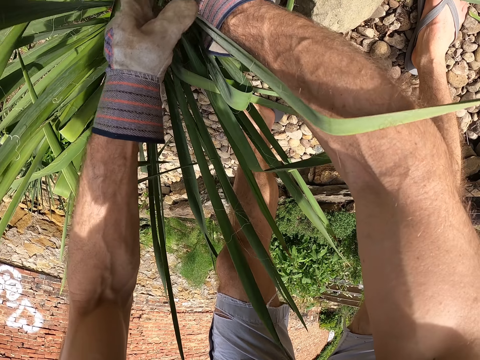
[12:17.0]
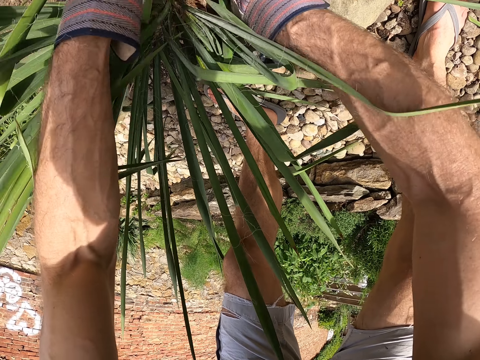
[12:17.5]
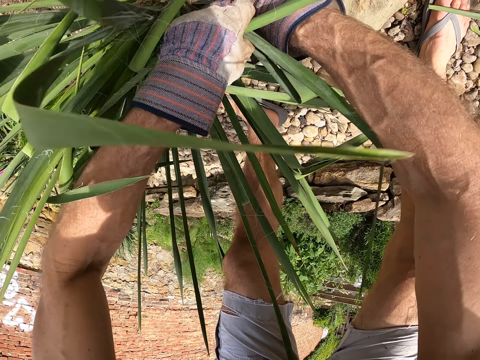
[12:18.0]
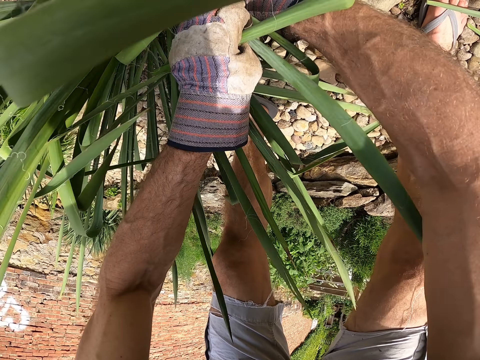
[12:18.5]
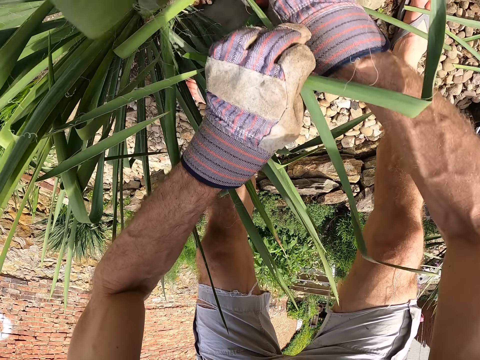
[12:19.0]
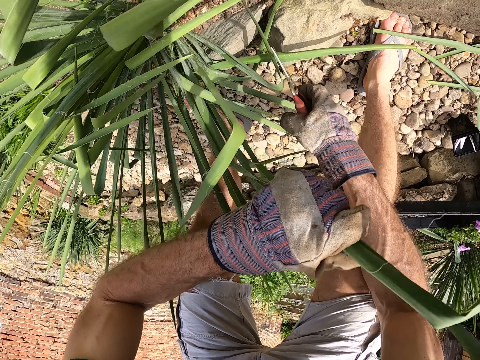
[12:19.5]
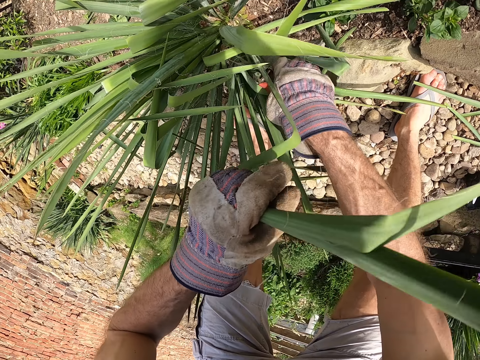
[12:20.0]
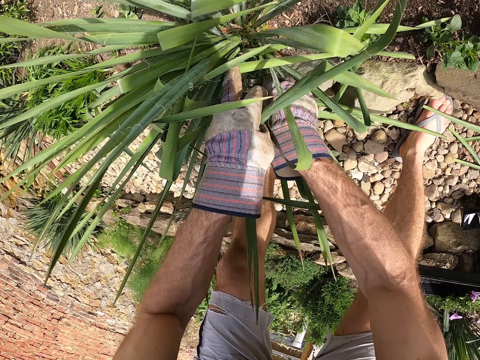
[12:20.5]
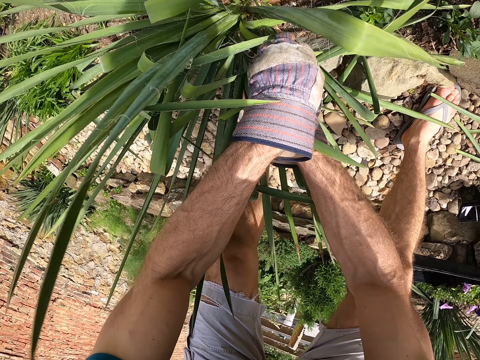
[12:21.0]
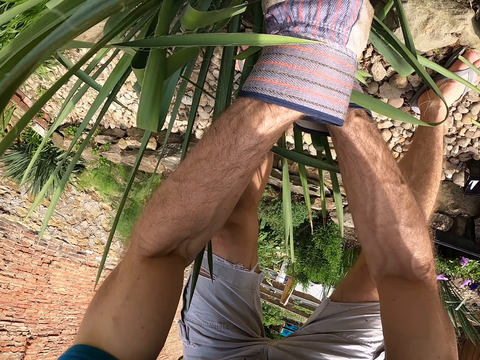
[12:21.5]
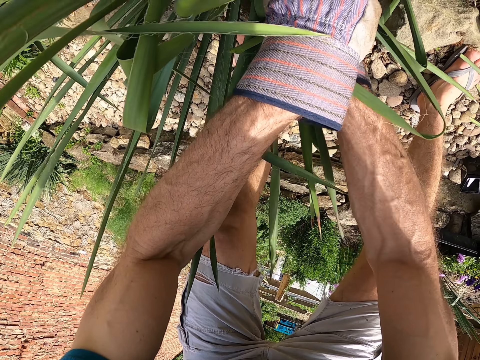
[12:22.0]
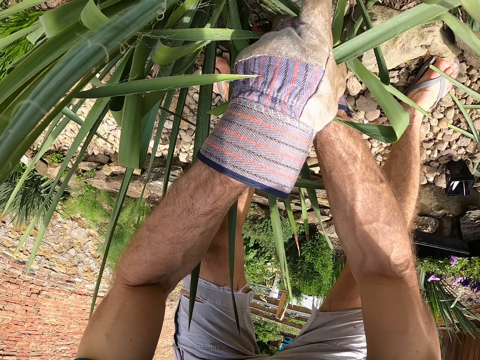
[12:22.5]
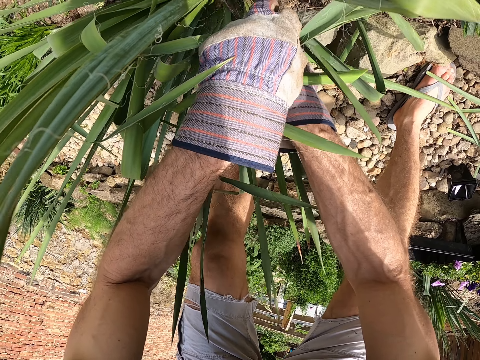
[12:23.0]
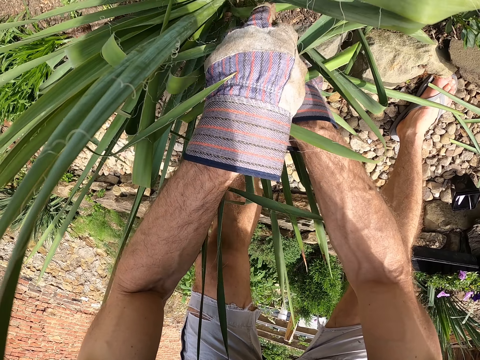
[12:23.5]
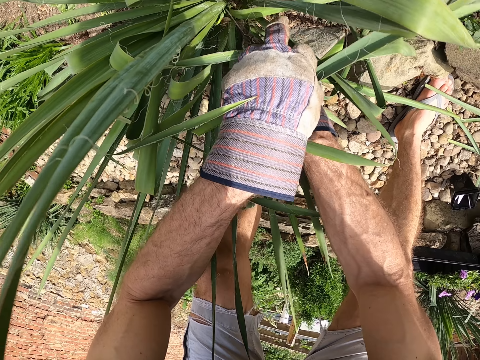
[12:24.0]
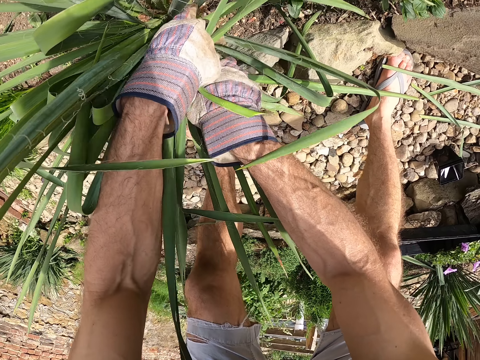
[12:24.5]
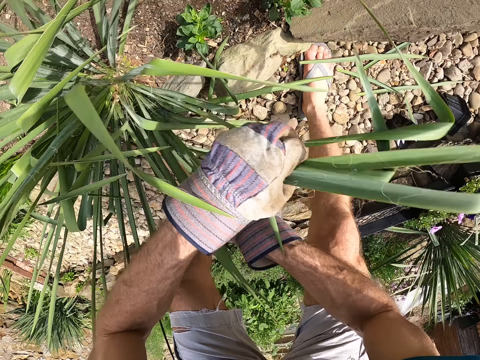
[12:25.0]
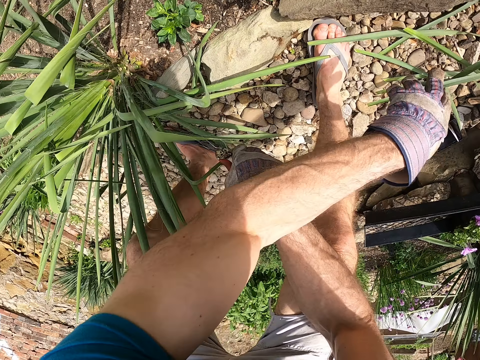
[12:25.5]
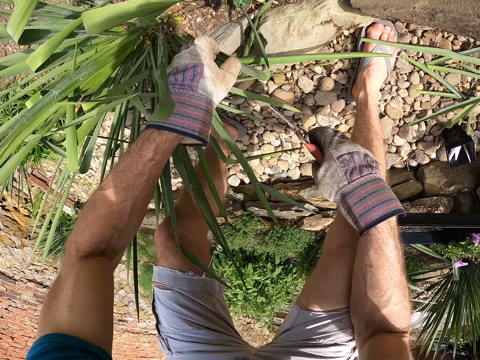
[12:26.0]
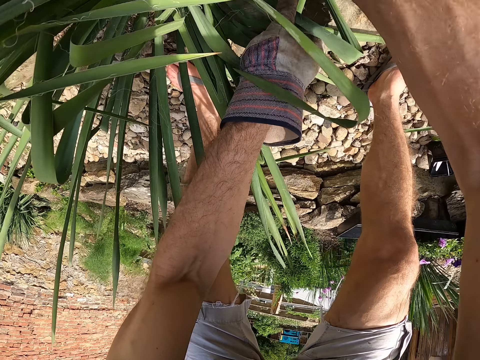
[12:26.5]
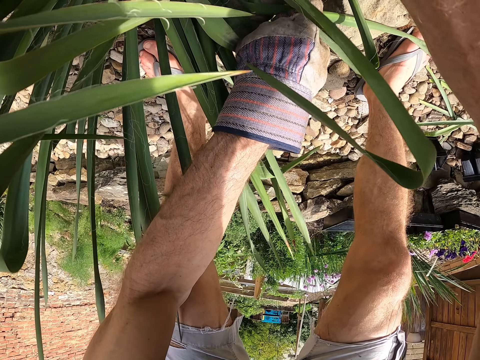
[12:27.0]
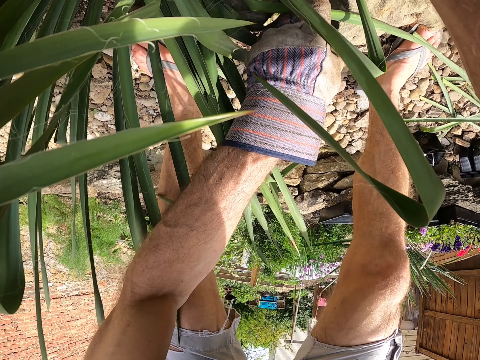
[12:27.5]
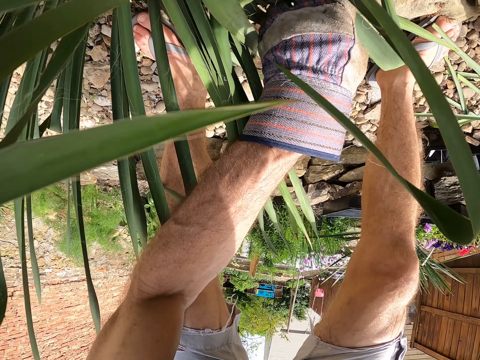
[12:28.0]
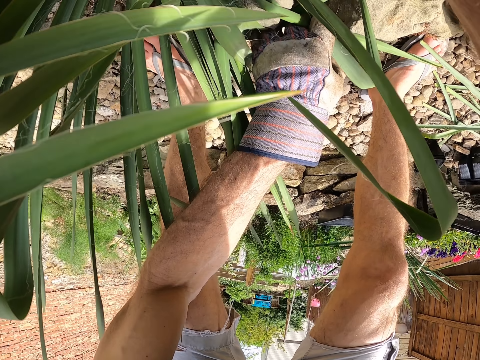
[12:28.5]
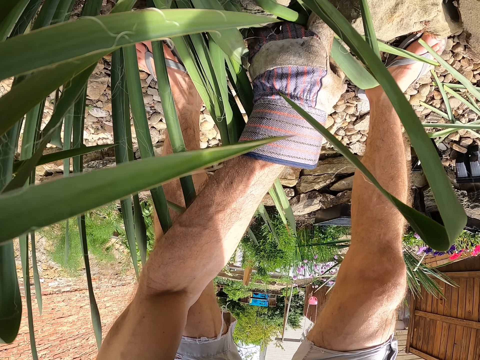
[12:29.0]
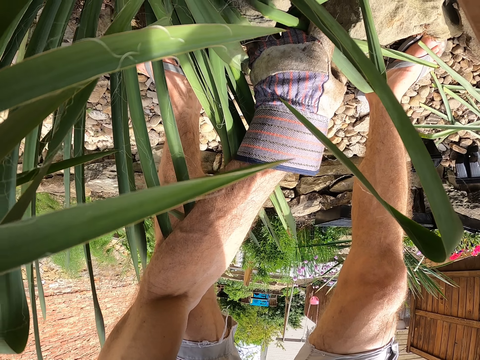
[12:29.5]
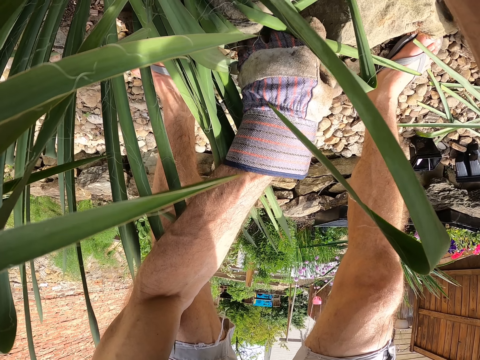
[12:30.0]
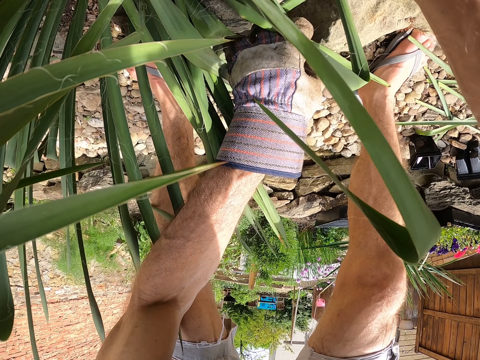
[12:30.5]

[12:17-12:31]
The camera wearer cuts some leaves of the plant with his left hand, the scissors in his right hand. He throws the leaves of the plant on the ground with his left hand. He cuts some leaves of the plant with his left hand, the scissors in his right hand.

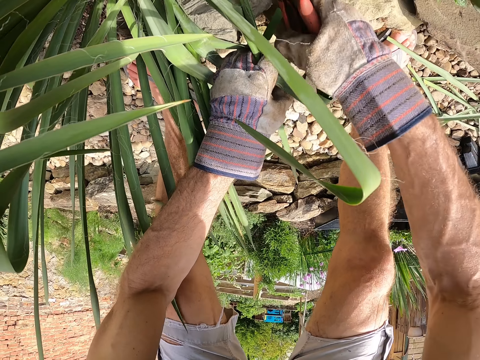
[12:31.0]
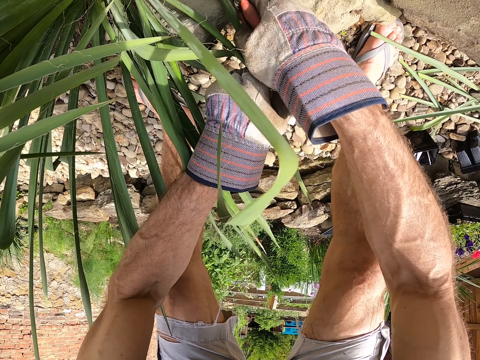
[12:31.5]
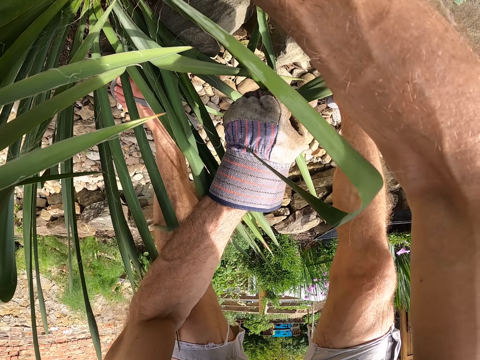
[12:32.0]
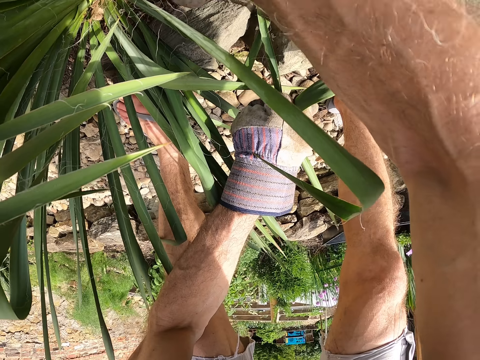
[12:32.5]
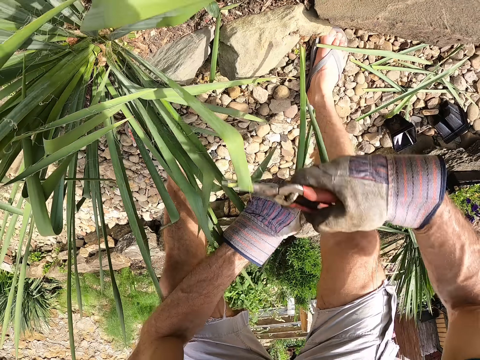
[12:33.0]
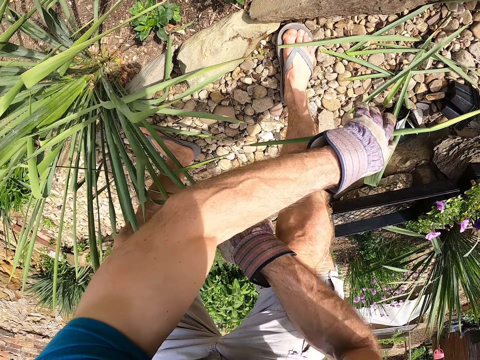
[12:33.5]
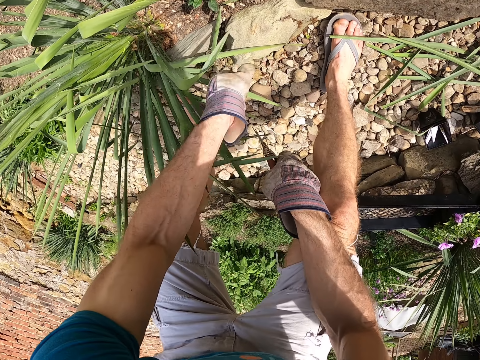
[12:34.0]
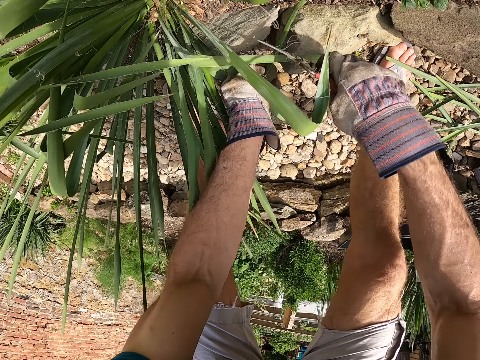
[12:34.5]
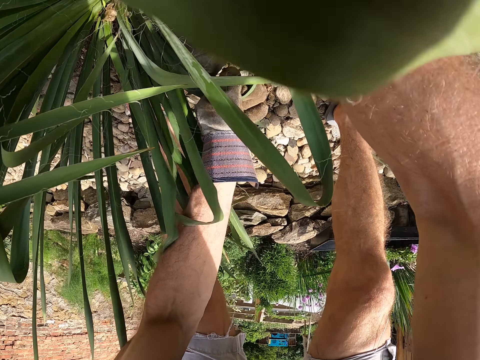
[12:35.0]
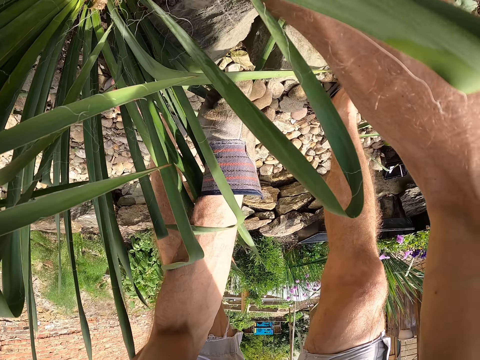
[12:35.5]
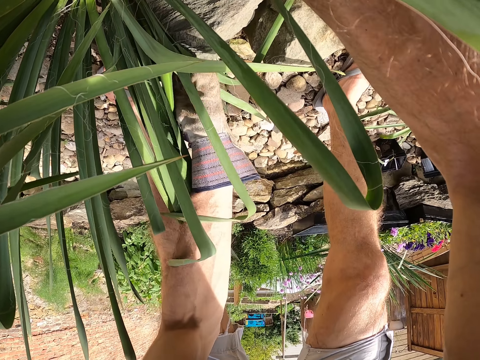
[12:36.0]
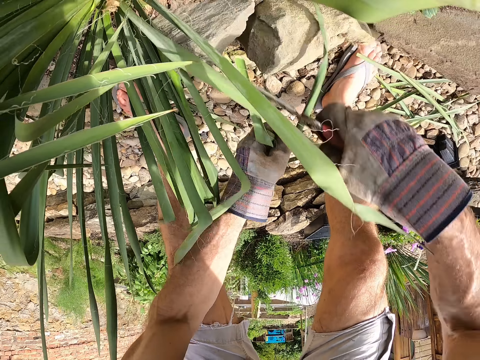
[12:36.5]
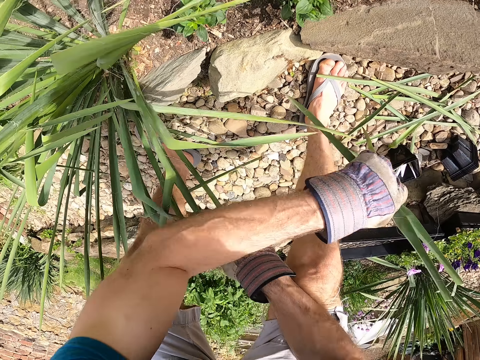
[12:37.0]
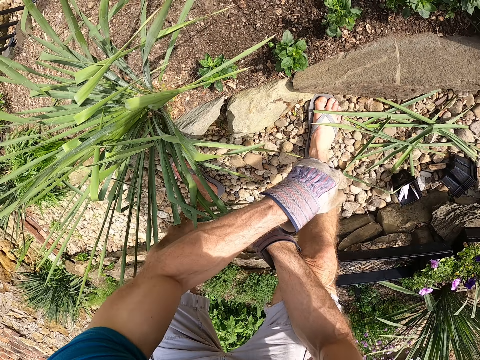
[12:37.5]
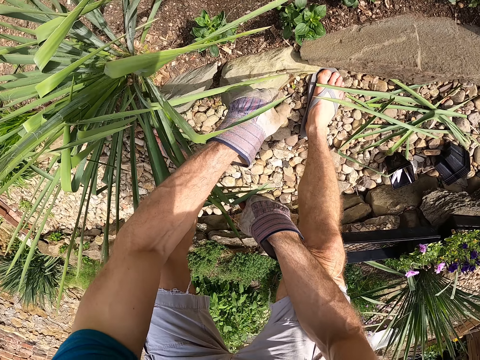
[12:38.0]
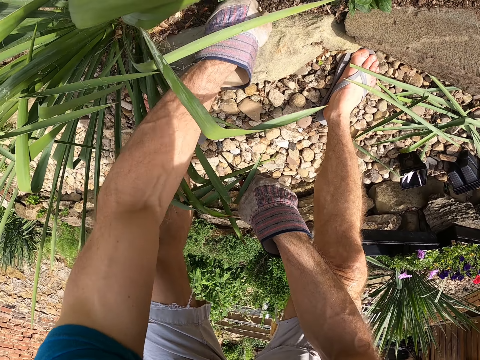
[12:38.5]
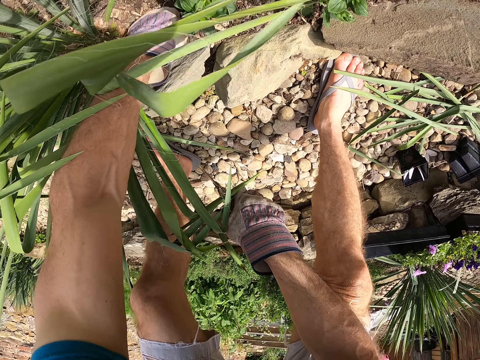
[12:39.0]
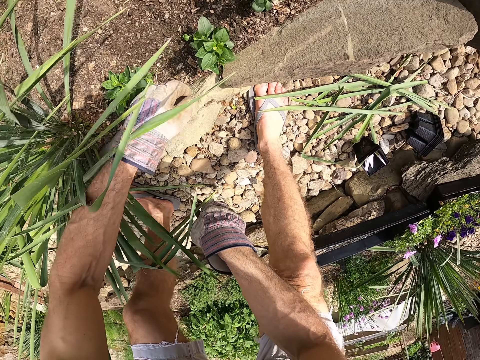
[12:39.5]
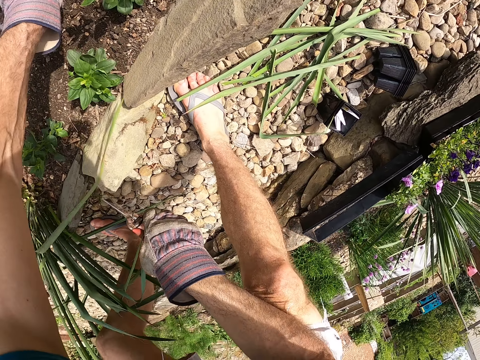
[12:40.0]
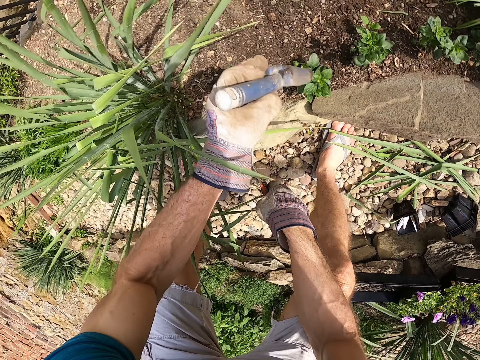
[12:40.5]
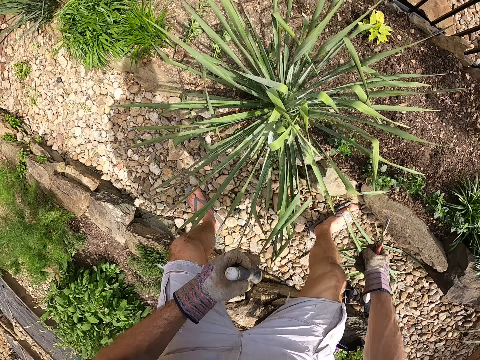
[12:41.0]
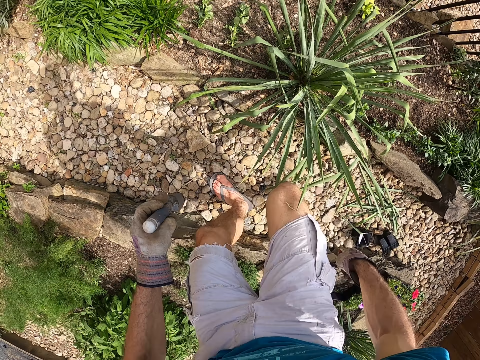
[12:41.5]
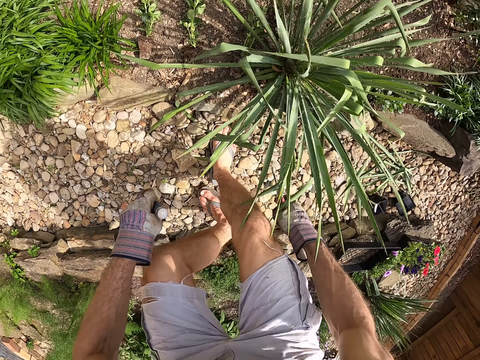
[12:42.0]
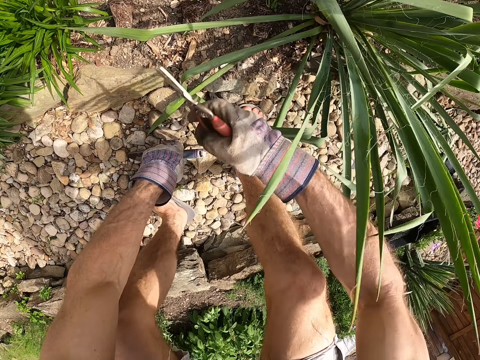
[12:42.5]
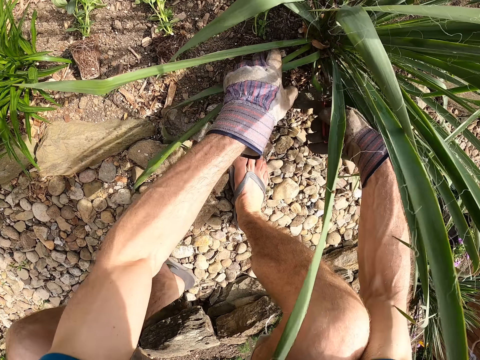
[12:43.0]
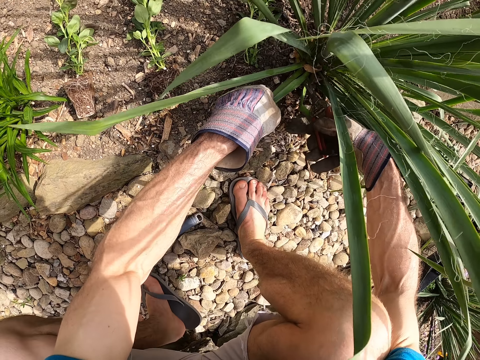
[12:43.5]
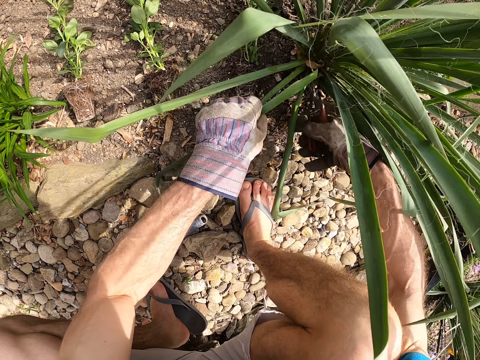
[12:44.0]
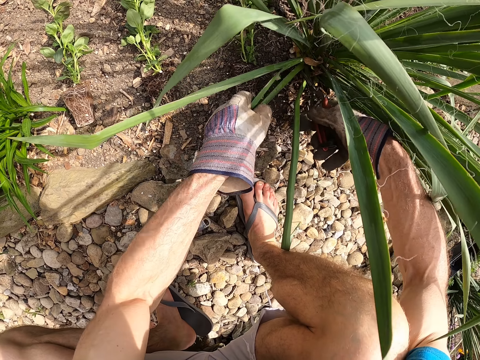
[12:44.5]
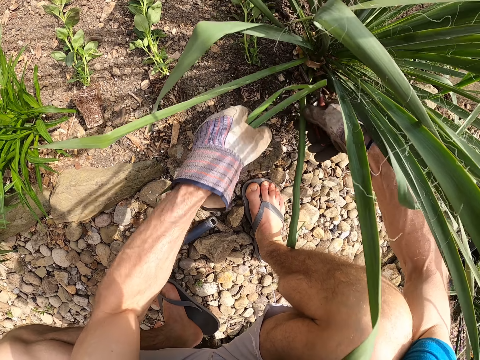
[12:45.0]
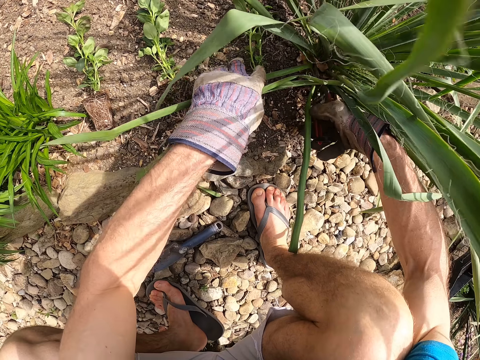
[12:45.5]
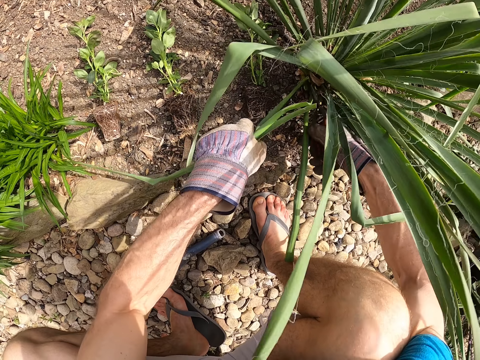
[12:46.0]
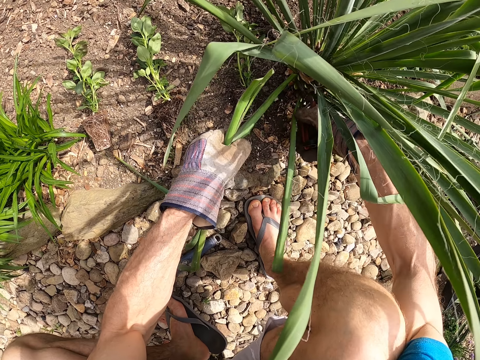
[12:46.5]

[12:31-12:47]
The camera wearer throws the leaves of the plant on the ground with his left hand. He puts his left hand on a second rock. He cuts some leaves of the plant with his left hand, the scissors in his right hand. He throws the leaves of the plant on the ground with his left hand. He picks up the garden trowel on the floor with his left hand. He moves to the other side of the plant. He puts the garden trowel on the floor with his left hand. He cuts some leaves of the plant with his left hand, the scissors in his right hand.
